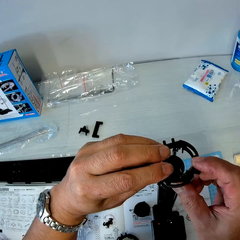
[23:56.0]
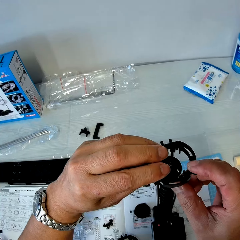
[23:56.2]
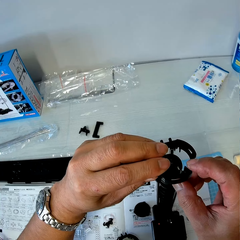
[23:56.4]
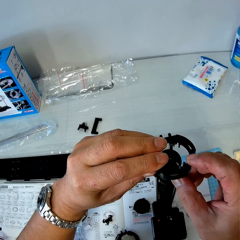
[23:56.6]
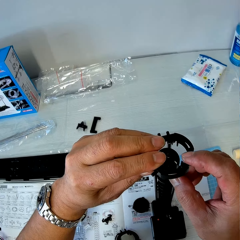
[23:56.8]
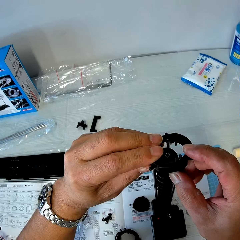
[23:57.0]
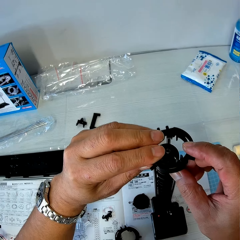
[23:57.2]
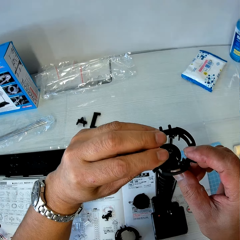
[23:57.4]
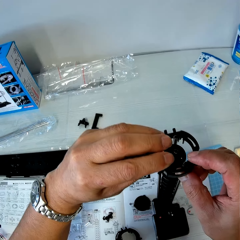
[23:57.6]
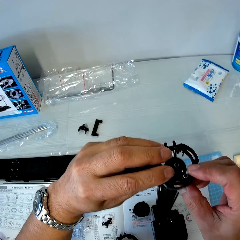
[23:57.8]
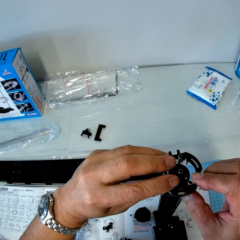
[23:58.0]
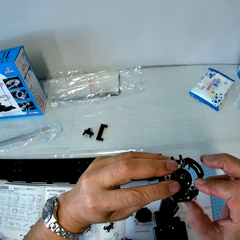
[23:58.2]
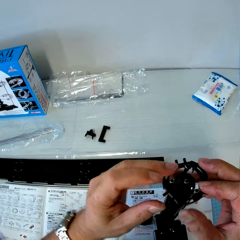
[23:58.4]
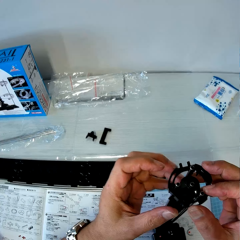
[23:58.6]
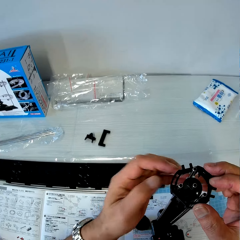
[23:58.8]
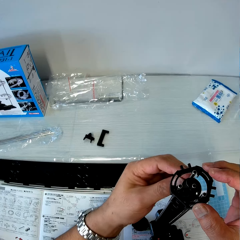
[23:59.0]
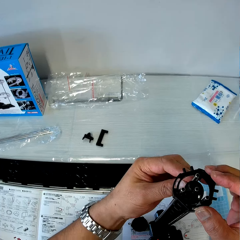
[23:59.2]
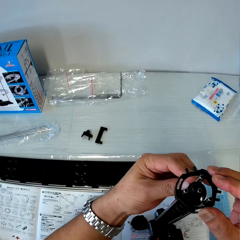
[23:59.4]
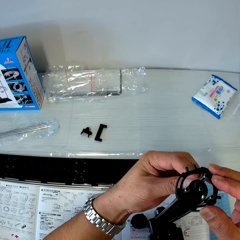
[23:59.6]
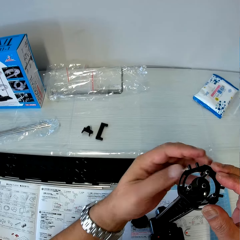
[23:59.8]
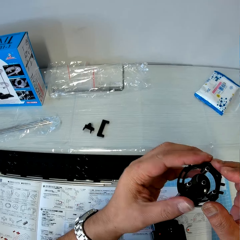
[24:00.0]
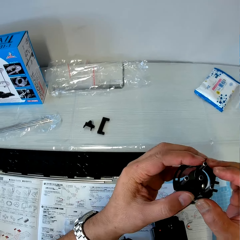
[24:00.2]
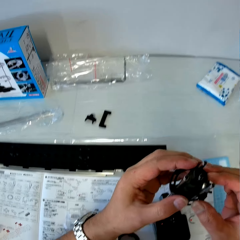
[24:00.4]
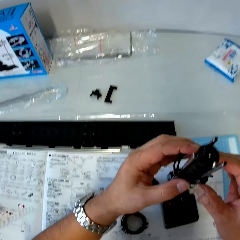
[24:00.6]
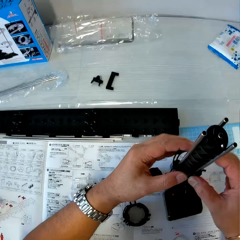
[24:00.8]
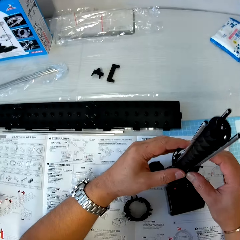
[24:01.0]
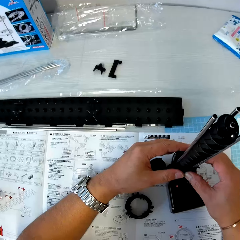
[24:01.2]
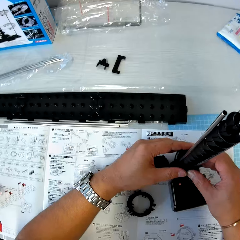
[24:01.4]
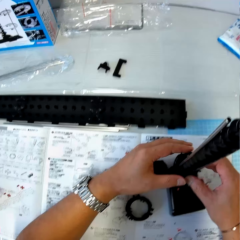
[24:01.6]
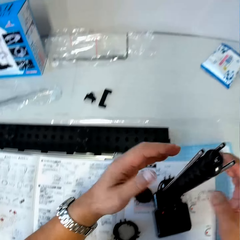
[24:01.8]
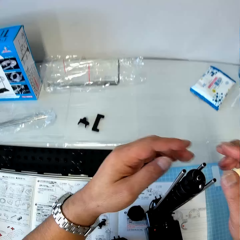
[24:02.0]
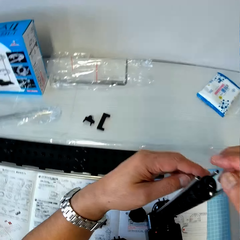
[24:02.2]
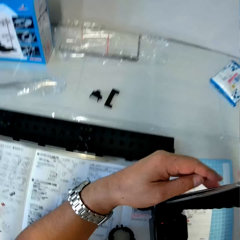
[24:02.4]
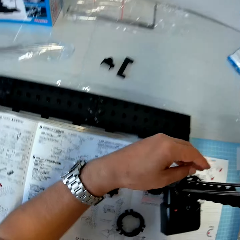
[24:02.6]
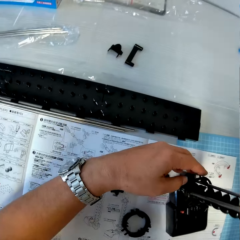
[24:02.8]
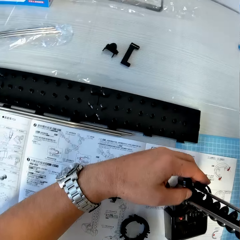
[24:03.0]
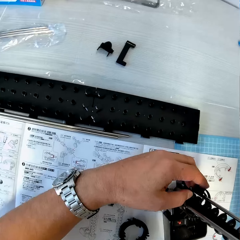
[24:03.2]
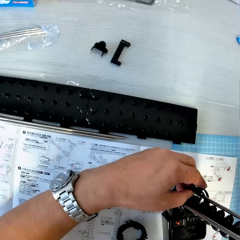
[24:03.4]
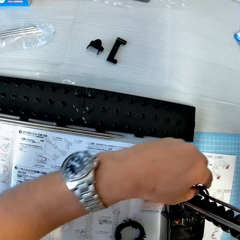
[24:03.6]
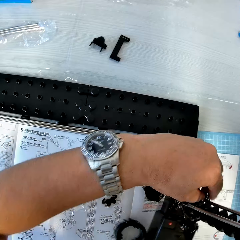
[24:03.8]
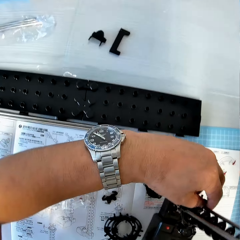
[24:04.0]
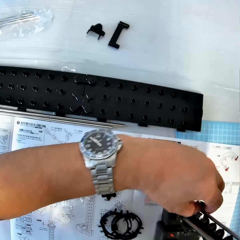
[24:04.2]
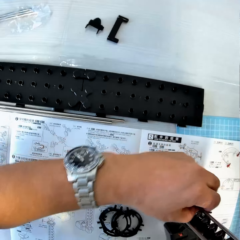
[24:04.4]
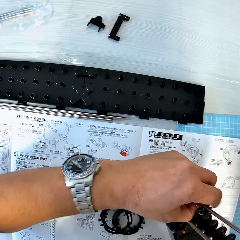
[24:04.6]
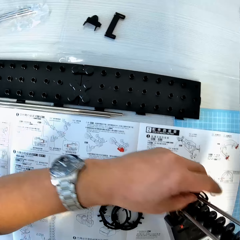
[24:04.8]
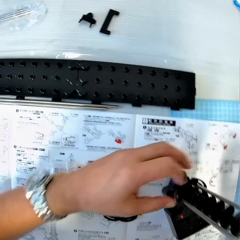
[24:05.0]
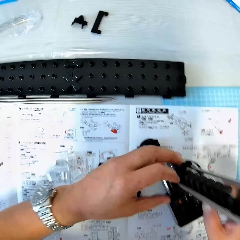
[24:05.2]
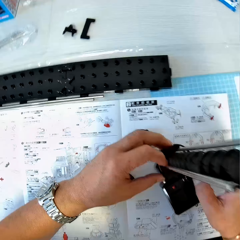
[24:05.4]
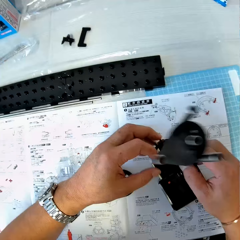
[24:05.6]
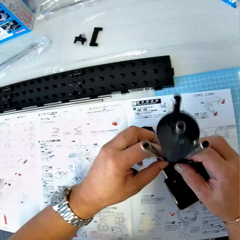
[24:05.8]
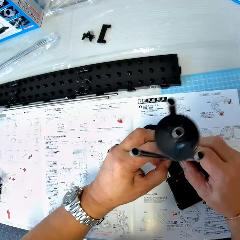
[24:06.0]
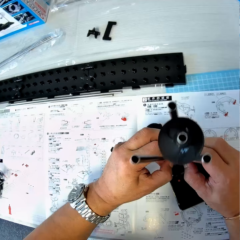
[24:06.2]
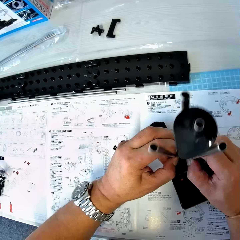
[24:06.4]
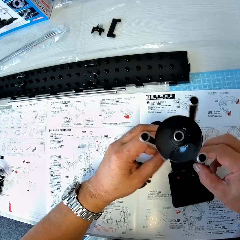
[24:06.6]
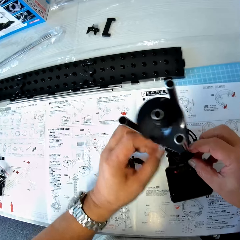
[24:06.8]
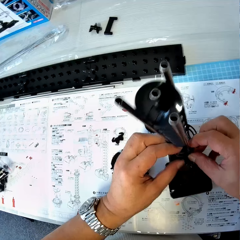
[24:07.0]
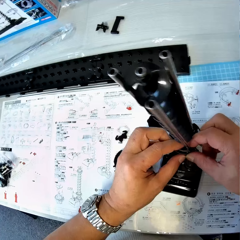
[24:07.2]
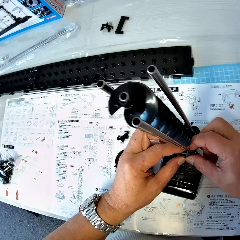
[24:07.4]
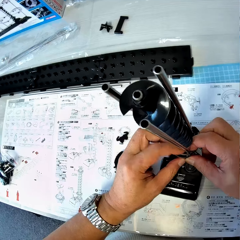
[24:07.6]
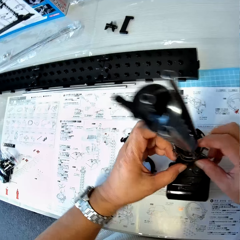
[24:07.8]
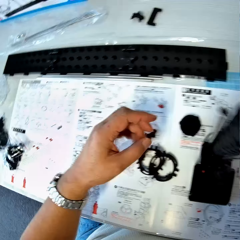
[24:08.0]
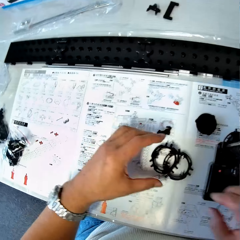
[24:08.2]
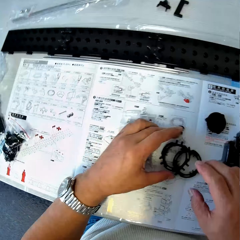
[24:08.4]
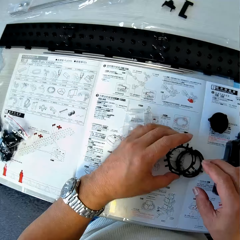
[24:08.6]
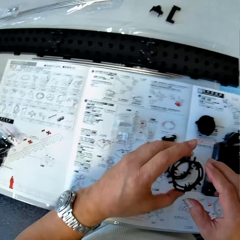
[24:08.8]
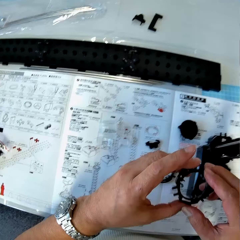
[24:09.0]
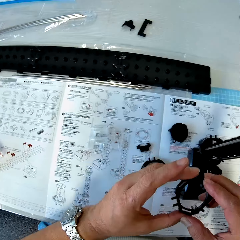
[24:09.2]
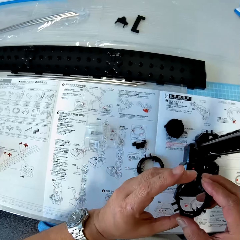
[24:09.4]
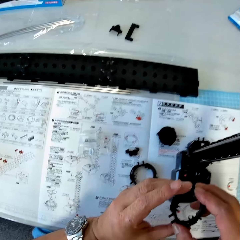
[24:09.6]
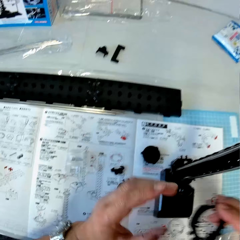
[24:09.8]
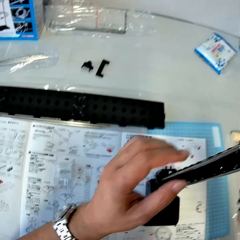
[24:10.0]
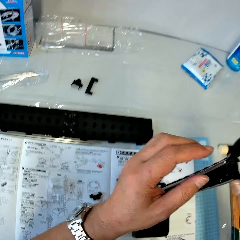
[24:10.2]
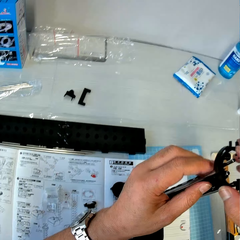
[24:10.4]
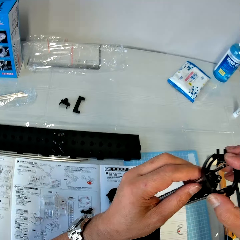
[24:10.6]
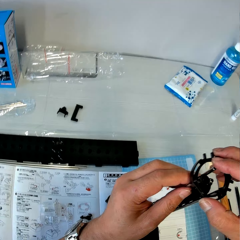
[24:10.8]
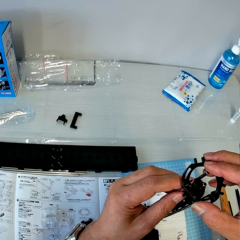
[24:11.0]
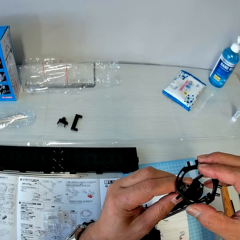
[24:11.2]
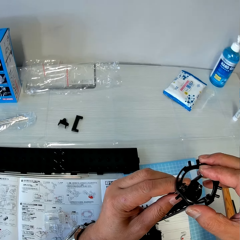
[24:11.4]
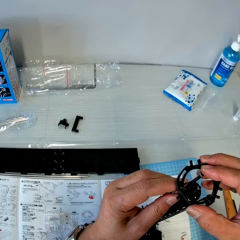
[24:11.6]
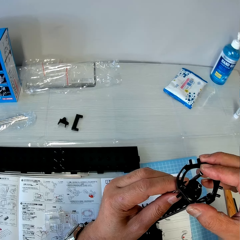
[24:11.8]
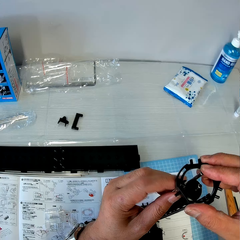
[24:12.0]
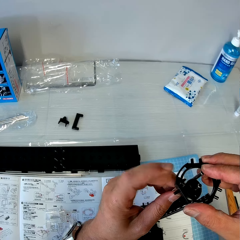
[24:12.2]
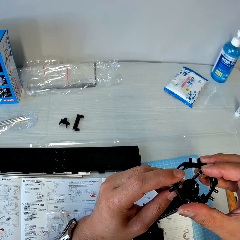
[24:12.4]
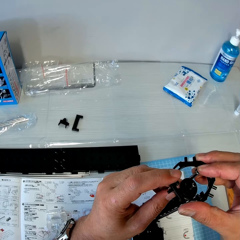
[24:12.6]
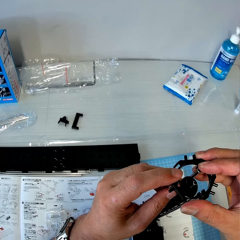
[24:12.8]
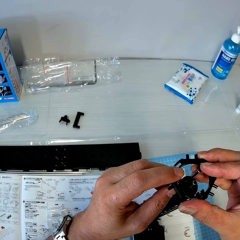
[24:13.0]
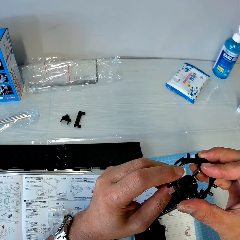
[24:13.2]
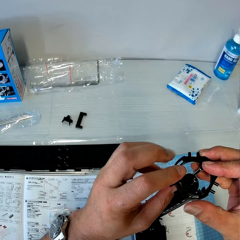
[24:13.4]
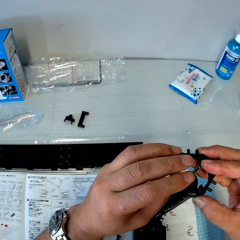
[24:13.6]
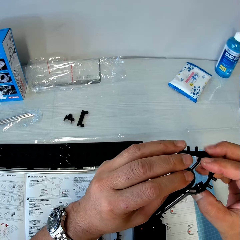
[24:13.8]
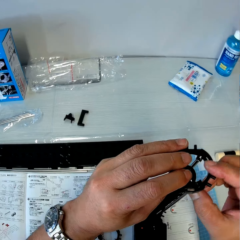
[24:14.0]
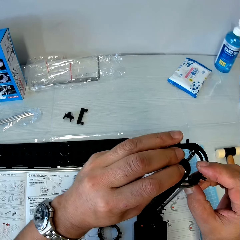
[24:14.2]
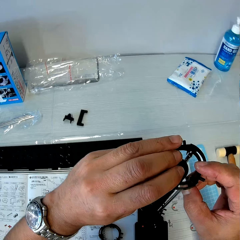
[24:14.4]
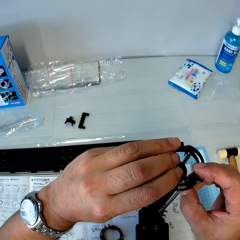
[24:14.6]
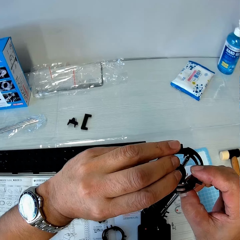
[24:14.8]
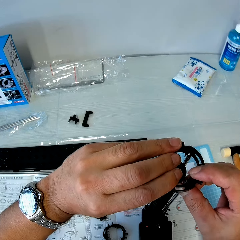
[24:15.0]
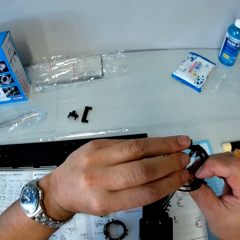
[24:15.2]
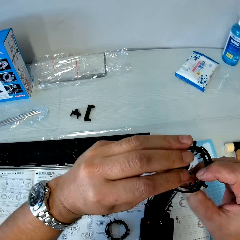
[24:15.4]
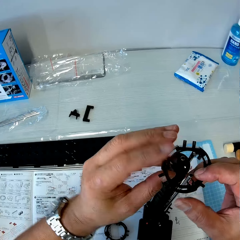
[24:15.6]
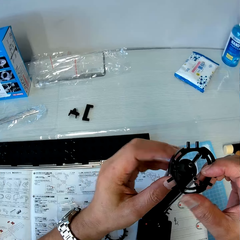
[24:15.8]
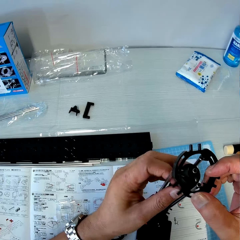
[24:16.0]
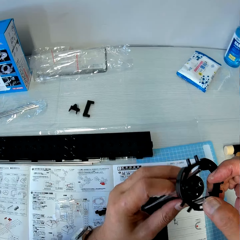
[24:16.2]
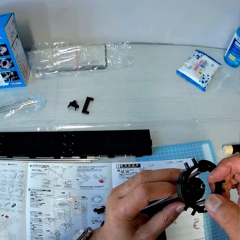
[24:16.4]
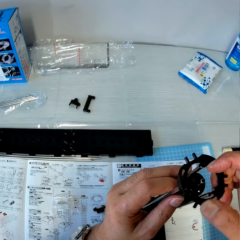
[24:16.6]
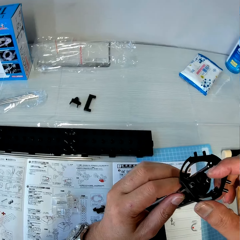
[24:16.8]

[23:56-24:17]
The camera wearer adjusts the elevator ring down the assembled shaft. They adjust the spacerail with both hands. They pick another elevator ring on the top of the stacks with the left hand. They switch the elevator ring to the right hand. They set the elevator ring on the spacerail using both hands. They adjust the elevator ring down the assembled shaft.

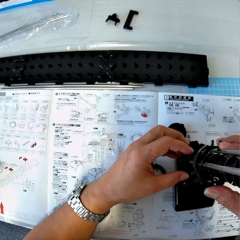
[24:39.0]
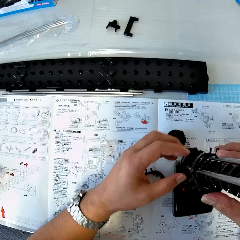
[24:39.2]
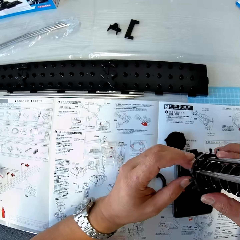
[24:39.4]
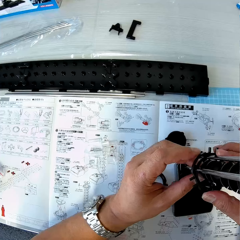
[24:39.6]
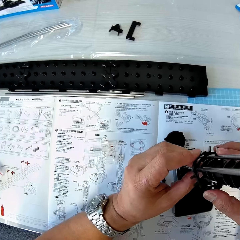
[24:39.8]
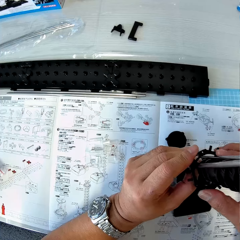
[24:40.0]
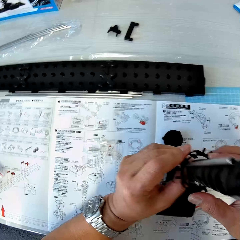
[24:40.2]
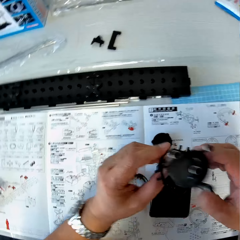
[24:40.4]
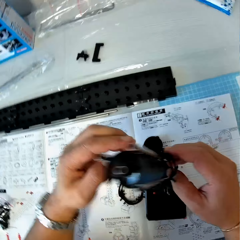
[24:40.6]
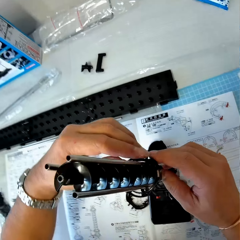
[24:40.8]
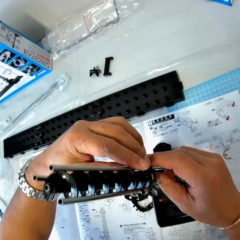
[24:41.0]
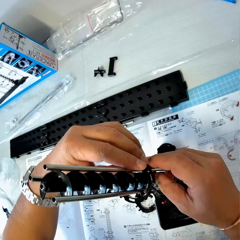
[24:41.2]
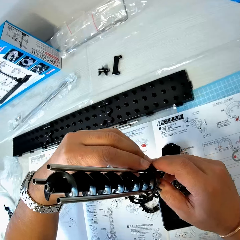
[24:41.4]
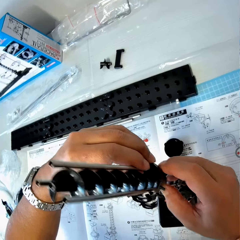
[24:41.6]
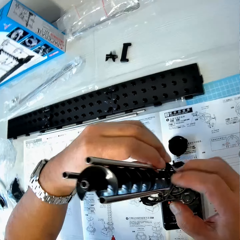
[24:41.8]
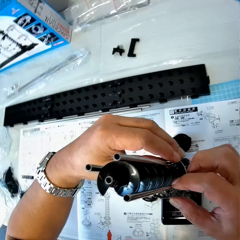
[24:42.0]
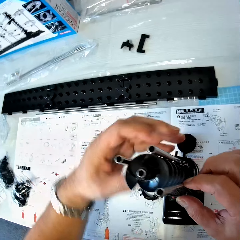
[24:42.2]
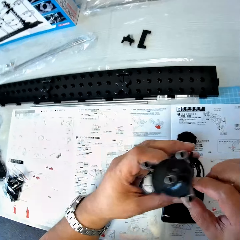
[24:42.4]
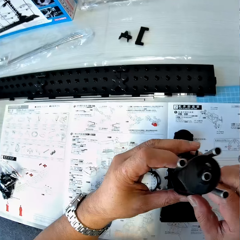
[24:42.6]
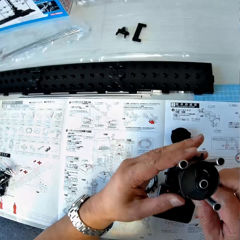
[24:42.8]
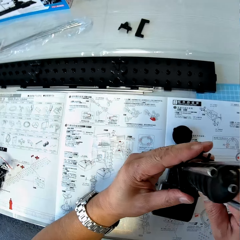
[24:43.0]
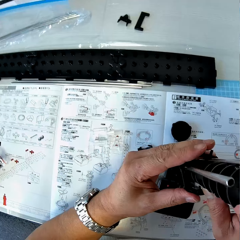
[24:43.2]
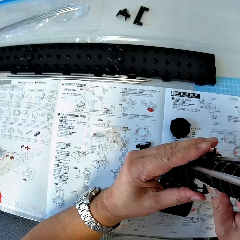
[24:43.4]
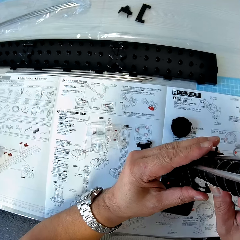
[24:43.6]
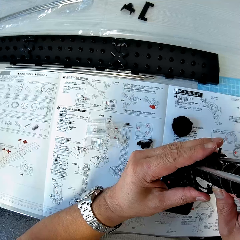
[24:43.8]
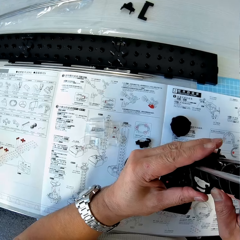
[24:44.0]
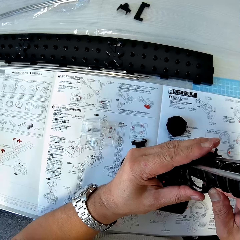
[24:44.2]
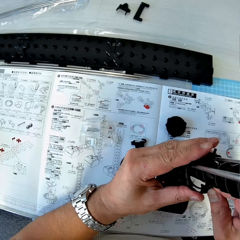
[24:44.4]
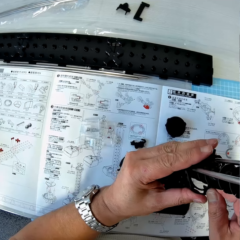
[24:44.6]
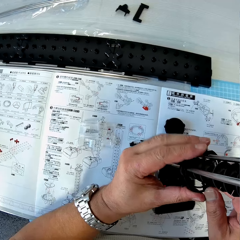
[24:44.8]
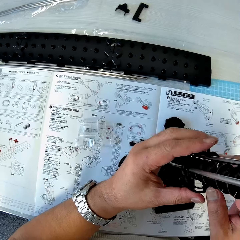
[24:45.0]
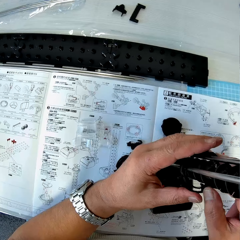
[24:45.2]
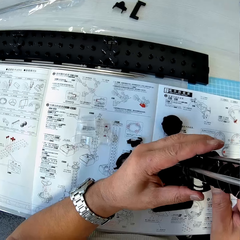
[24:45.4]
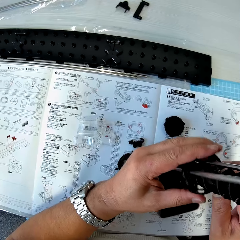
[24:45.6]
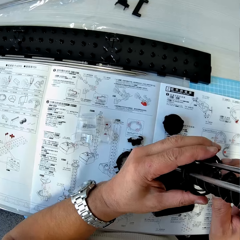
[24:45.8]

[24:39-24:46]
The camera wearer adjusts the spacerail with both hands.
